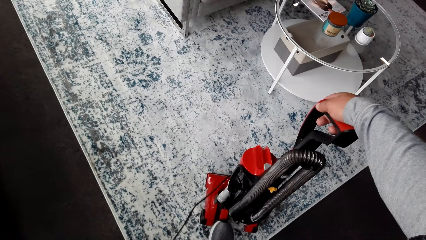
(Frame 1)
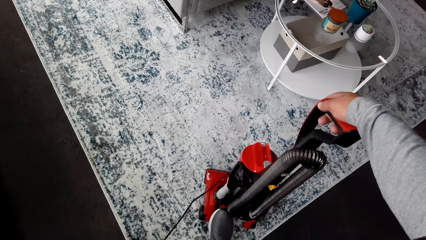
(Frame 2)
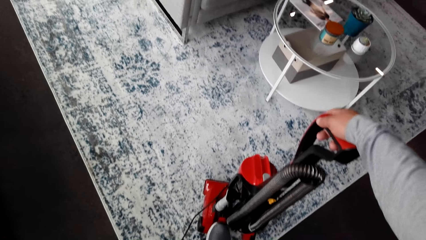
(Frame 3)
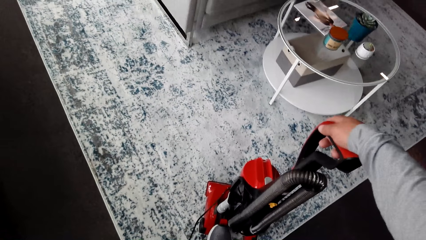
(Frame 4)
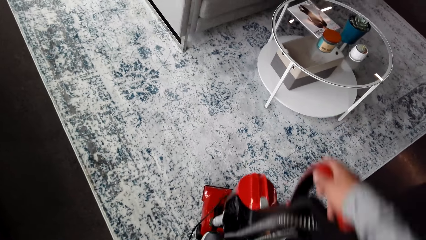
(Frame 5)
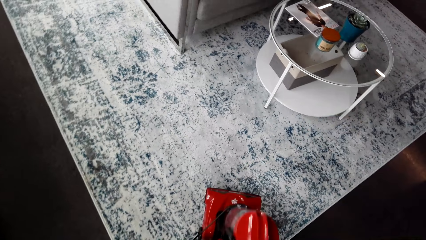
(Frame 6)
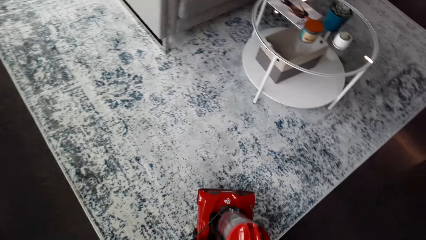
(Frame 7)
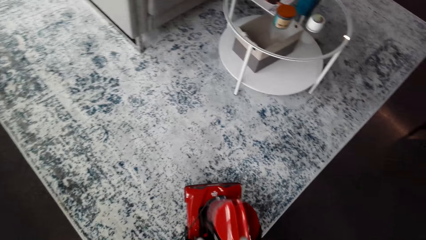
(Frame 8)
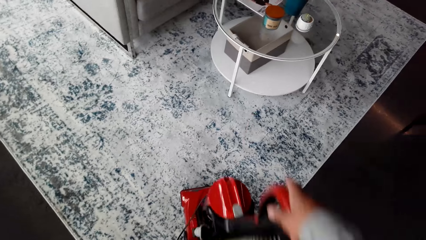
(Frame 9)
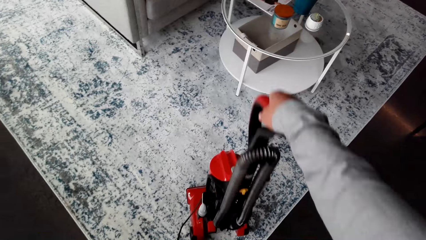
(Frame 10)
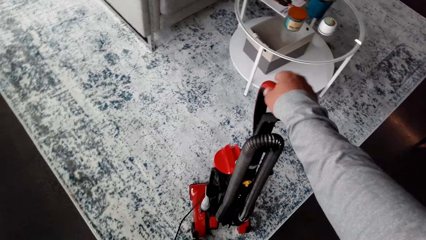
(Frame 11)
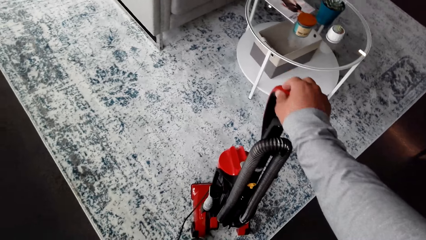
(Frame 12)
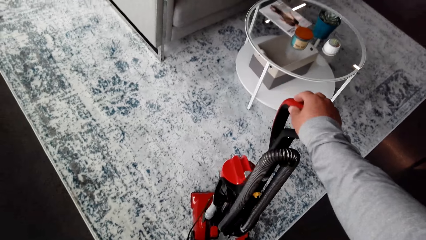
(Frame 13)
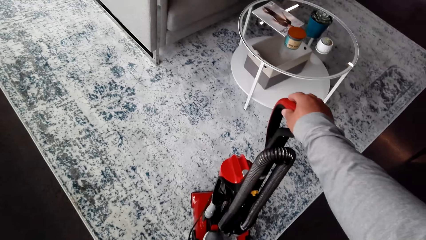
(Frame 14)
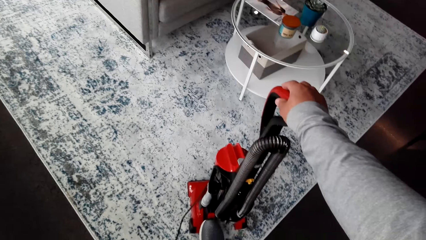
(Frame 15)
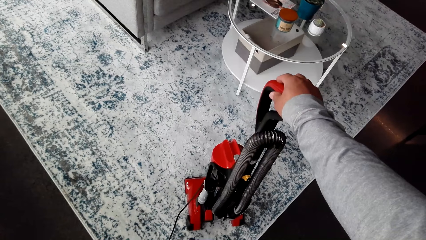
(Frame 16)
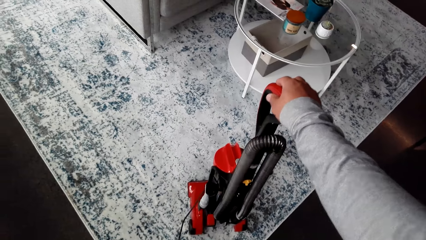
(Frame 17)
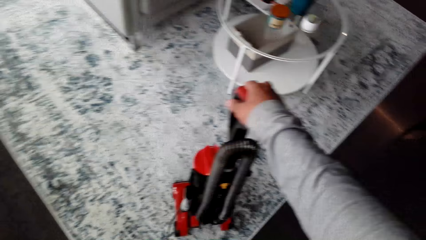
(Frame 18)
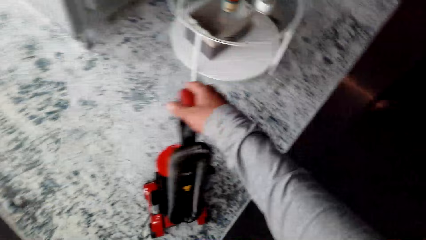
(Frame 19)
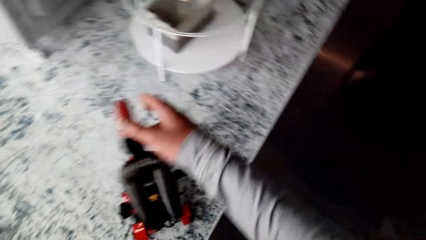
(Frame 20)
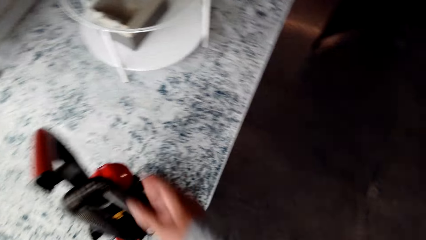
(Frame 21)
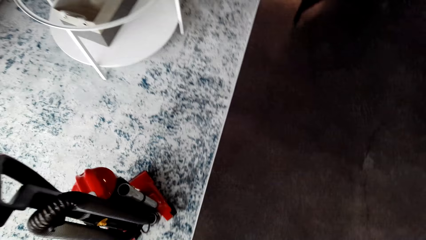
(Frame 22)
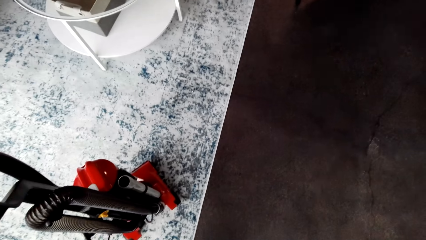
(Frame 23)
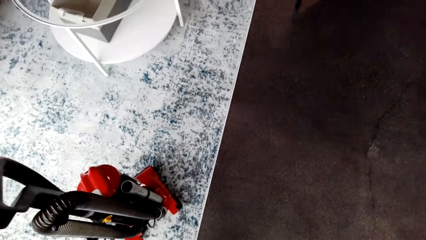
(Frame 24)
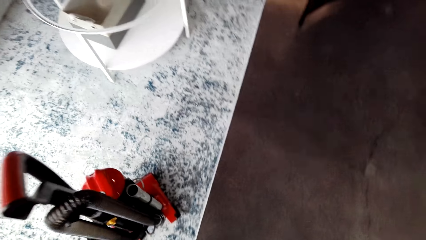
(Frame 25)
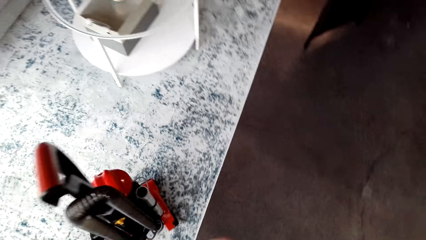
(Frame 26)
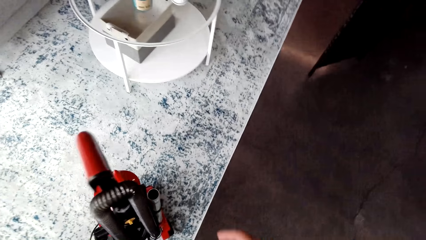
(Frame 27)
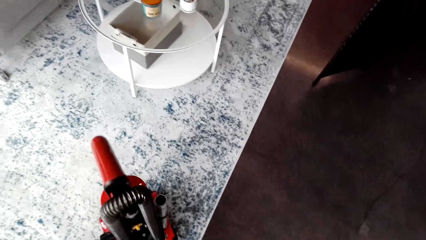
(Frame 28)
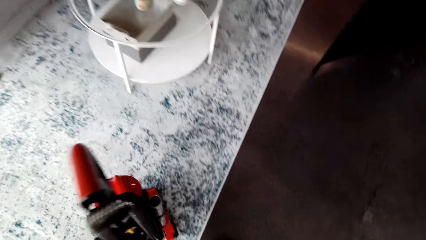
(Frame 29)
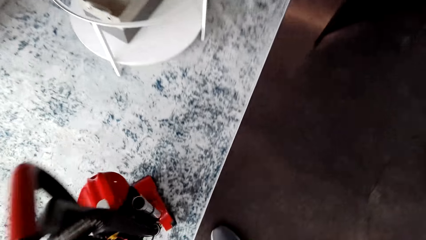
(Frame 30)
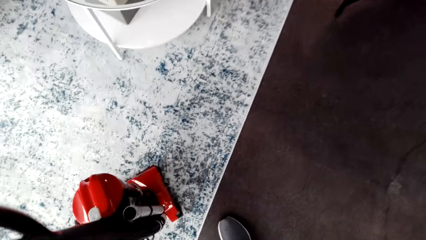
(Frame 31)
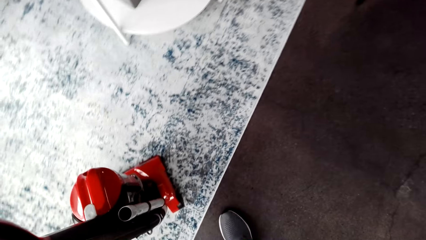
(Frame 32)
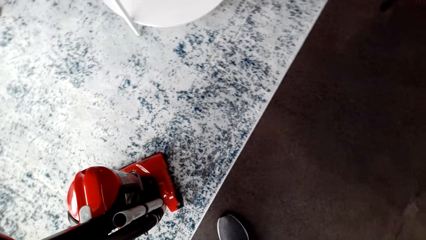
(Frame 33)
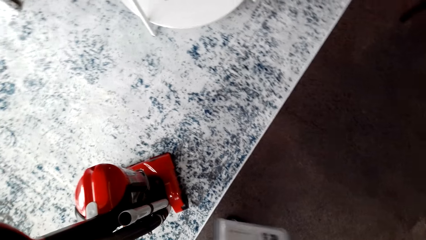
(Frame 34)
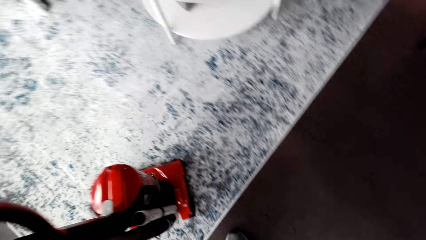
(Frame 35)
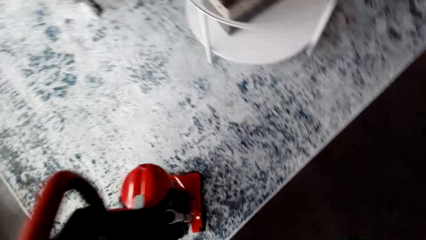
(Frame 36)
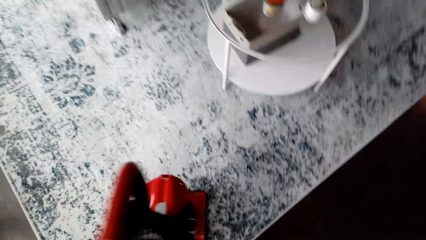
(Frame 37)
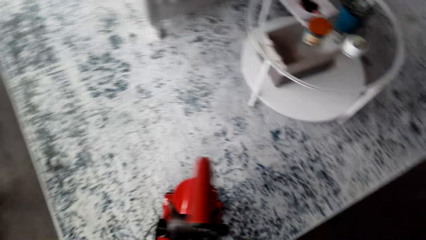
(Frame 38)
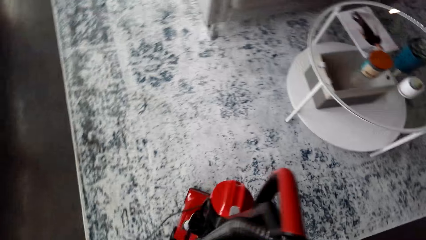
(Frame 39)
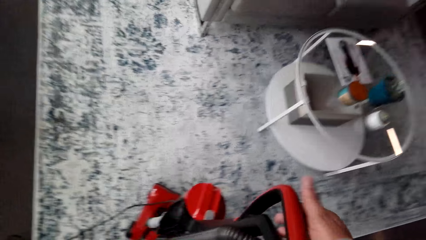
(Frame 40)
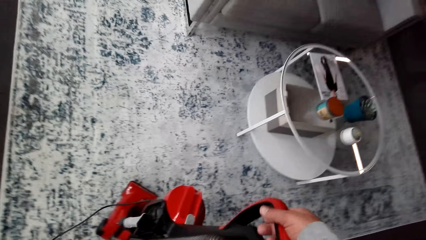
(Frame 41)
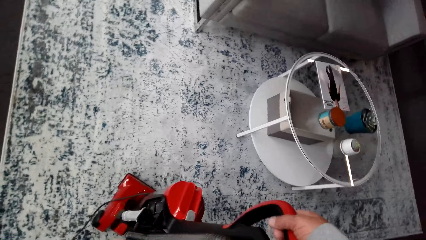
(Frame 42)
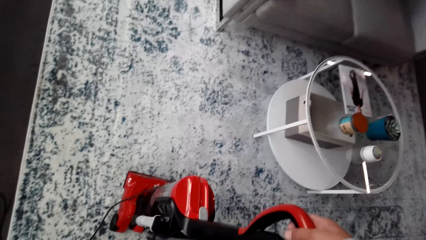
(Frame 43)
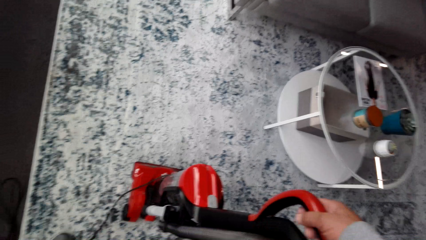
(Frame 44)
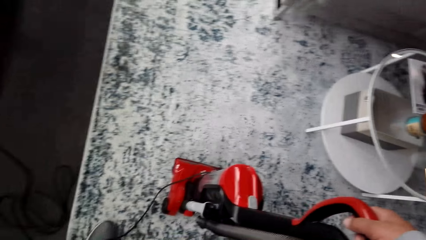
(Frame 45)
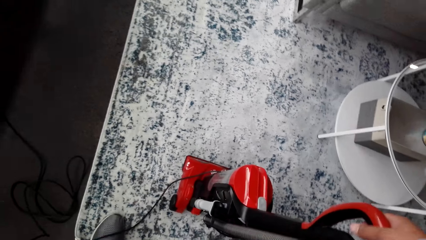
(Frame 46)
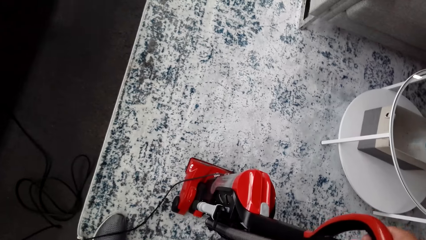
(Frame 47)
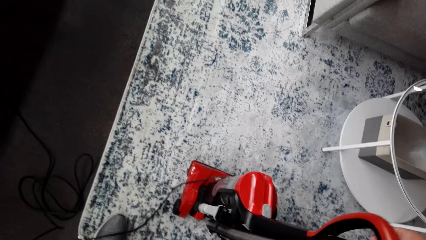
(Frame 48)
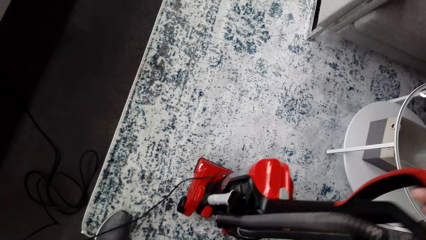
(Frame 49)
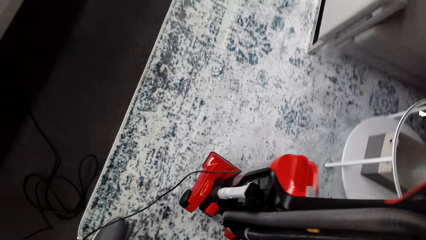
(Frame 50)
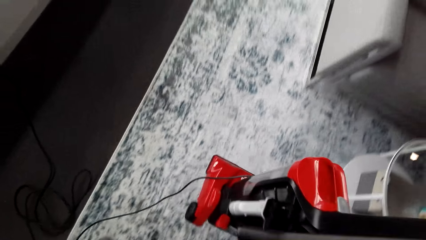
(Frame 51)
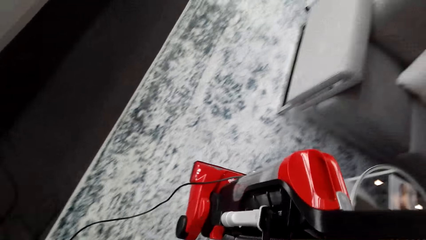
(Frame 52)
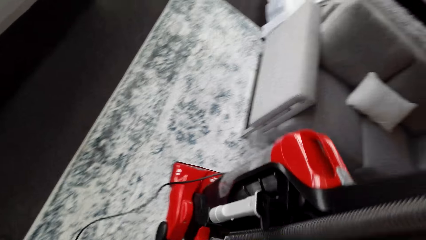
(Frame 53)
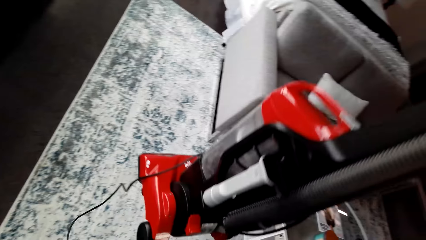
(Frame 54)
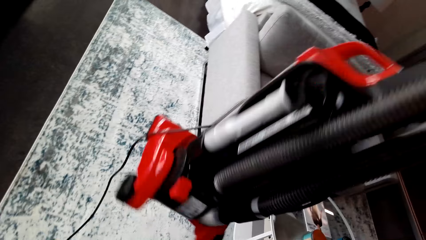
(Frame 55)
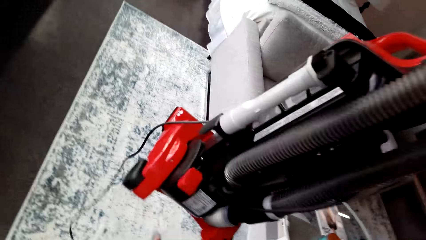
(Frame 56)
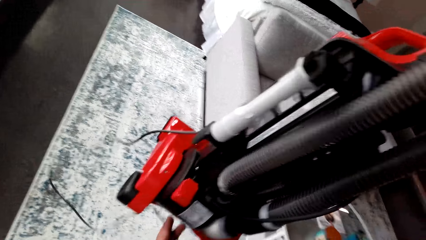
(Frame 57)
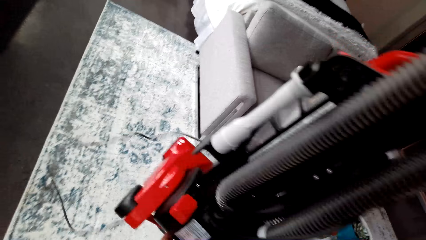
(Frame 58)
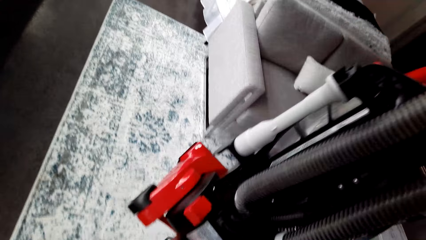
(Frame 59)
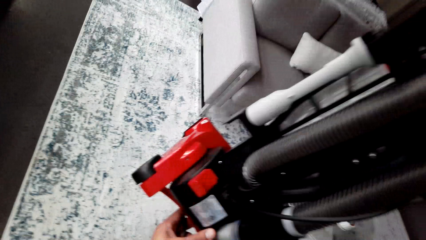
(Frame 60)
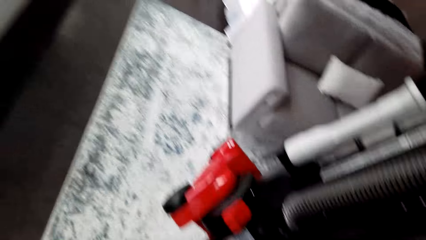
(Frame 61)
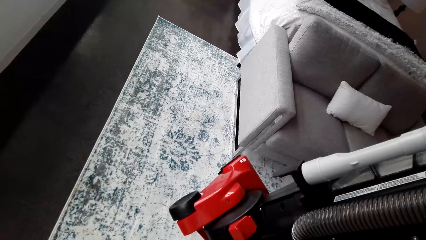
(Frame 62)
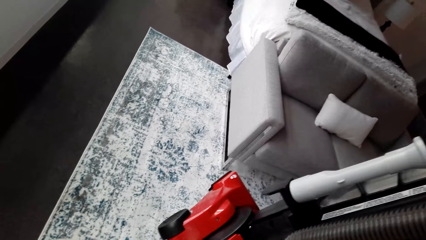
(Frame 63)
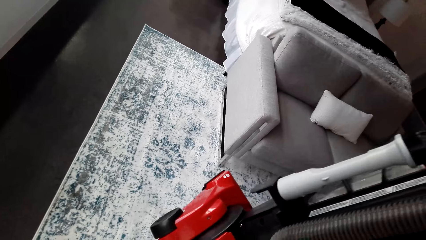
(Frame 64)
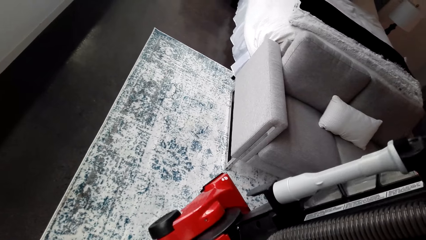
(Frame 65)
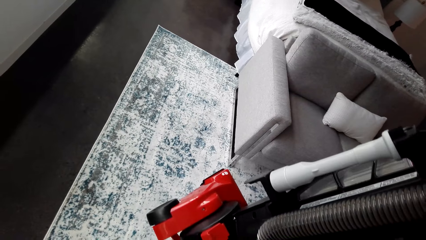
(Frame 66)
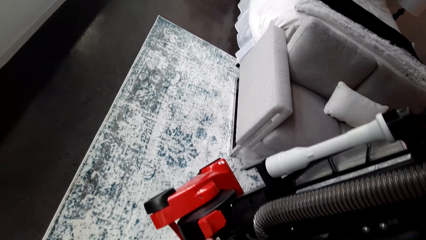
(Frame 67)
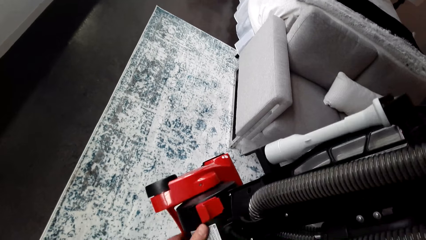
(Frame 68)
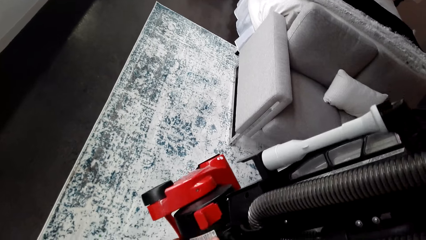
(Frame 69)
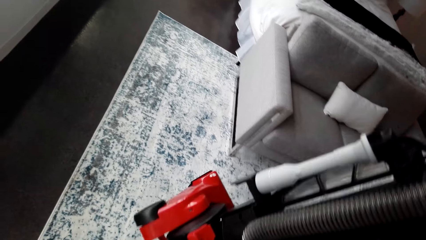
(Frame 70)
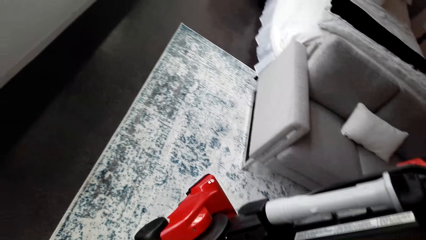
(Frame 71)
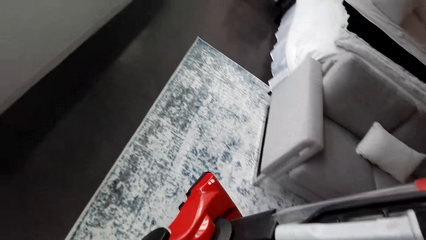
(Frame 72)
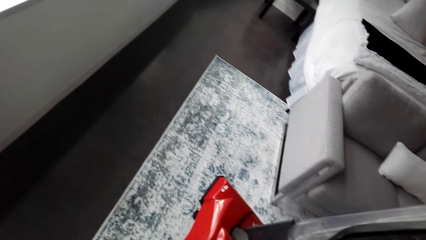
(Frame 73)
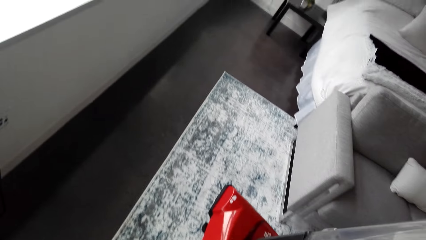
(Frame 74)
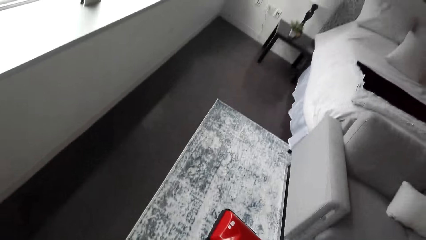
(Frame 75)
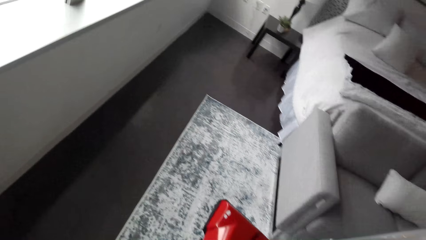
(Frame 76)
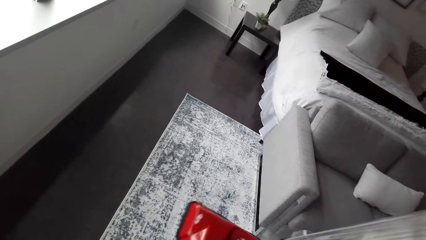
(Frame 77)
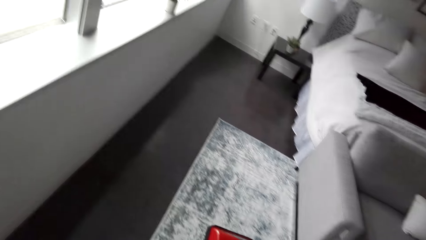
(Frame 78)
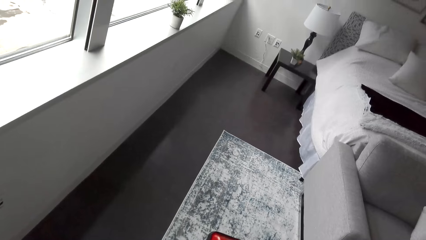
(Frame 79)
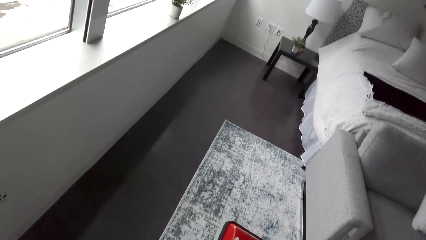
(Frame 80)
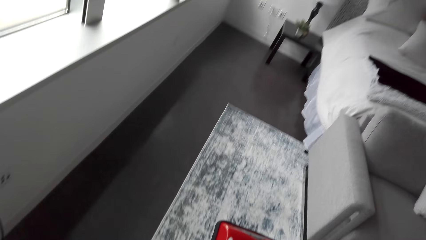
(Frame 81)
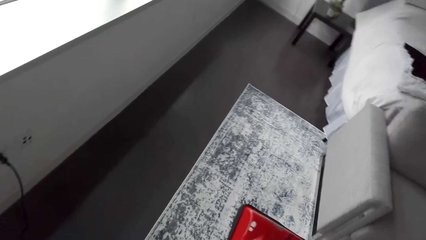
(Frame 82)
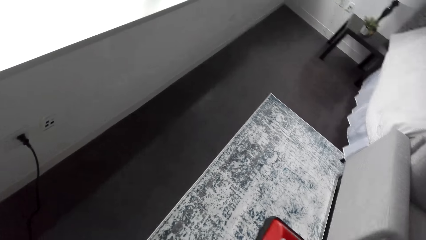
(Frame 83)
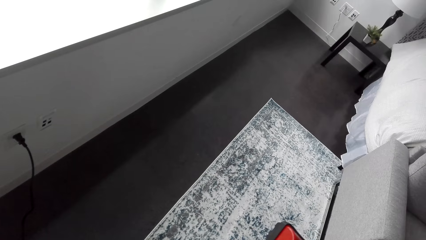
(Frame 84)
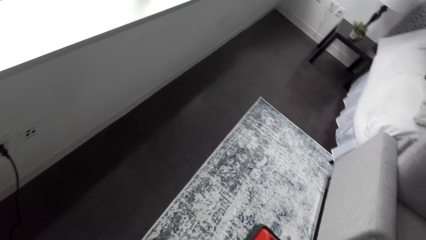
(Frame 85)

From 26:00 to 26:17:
The camera wearer steps on the vacuum cleaner. He vacuums the carpet with the vacuum cleaner. He puts on the machine. He puts off the machine. He pulls his hand off the vacuum cleaner. He holds the vacuum cleaner, pulls the machine up and down and lifts the vacuum cleaner.
